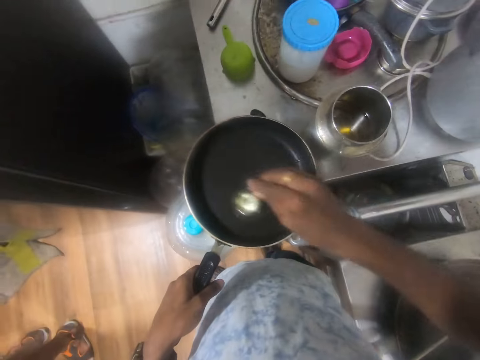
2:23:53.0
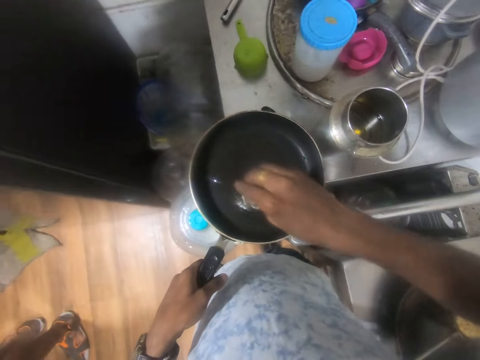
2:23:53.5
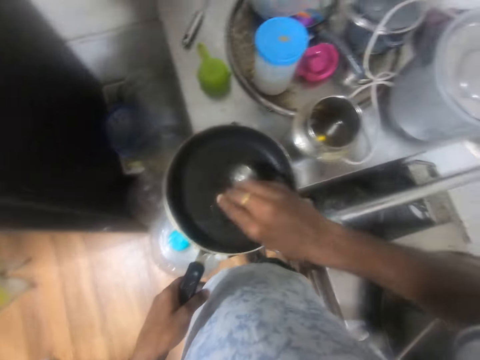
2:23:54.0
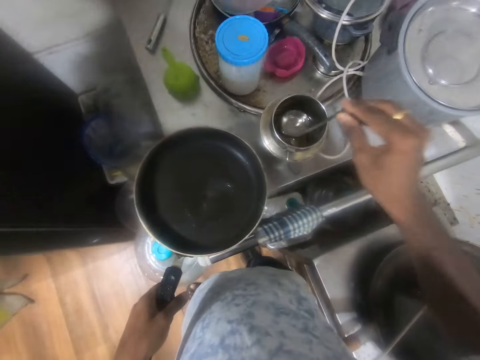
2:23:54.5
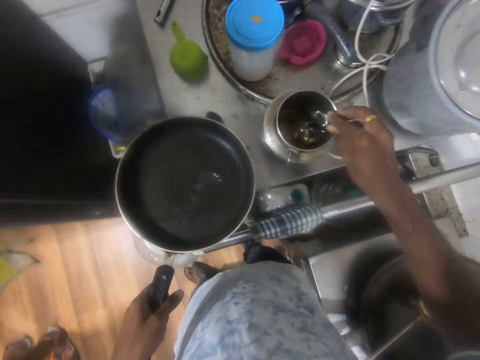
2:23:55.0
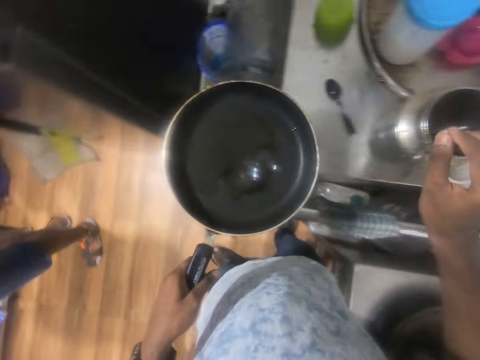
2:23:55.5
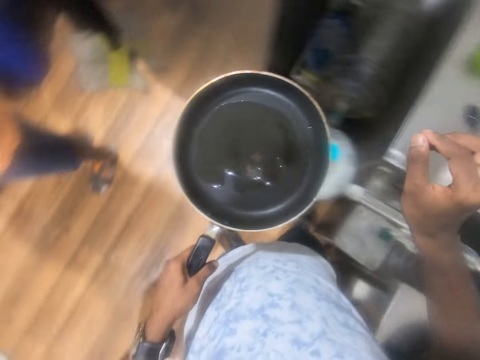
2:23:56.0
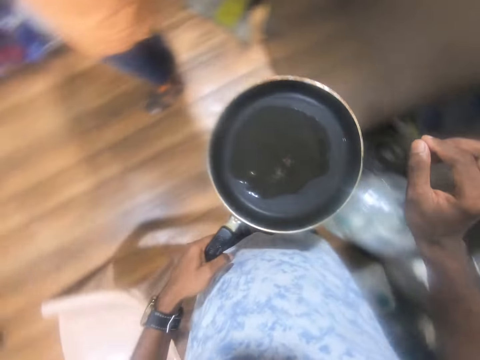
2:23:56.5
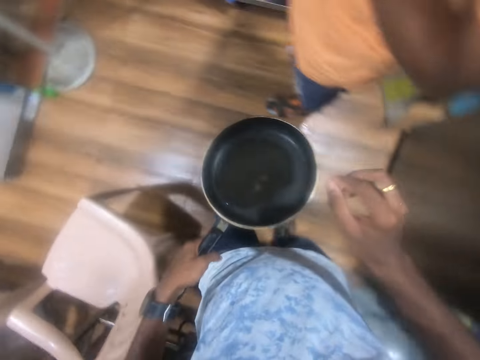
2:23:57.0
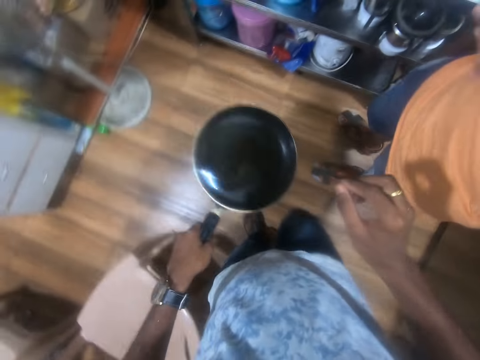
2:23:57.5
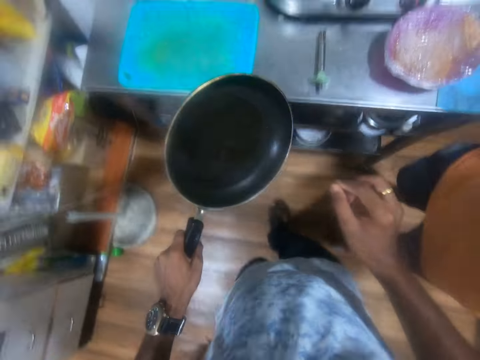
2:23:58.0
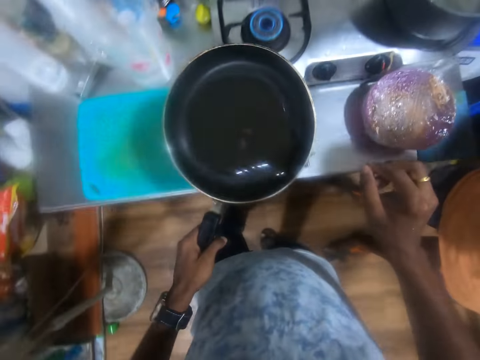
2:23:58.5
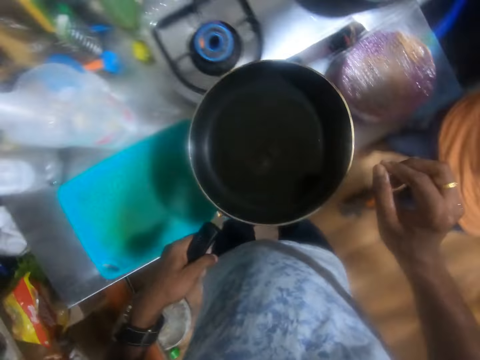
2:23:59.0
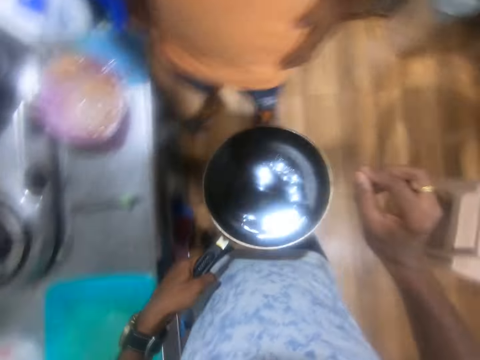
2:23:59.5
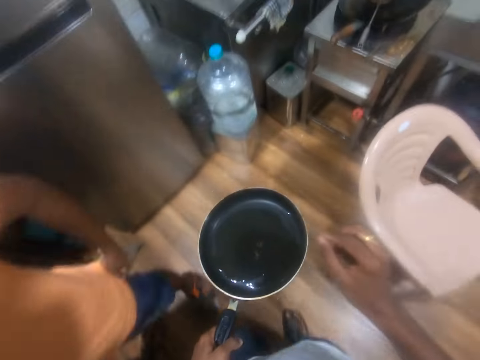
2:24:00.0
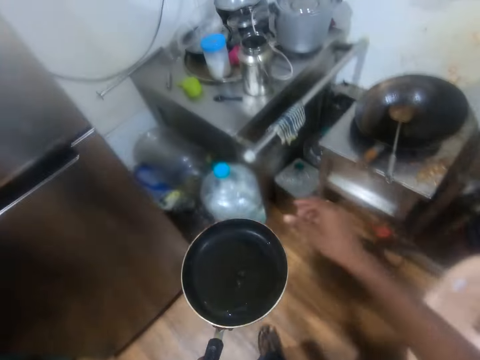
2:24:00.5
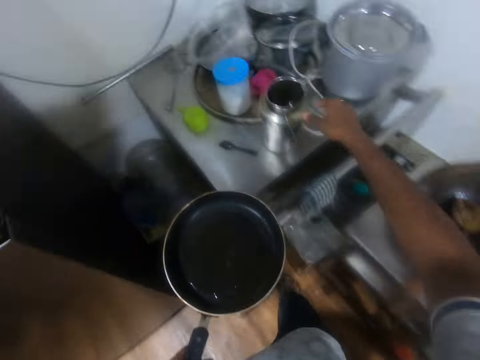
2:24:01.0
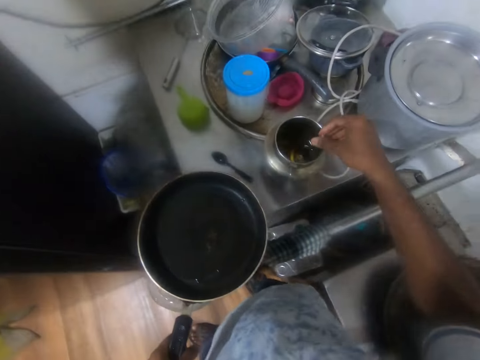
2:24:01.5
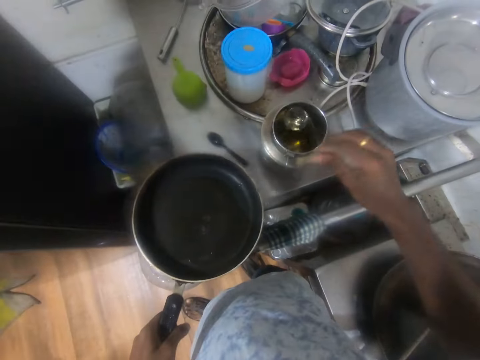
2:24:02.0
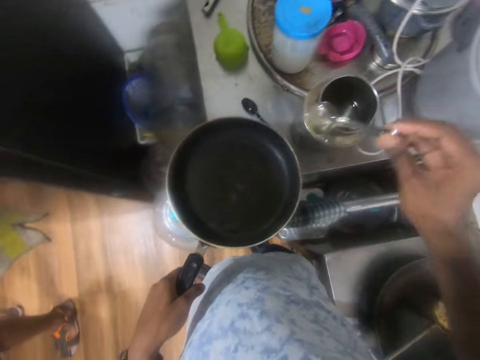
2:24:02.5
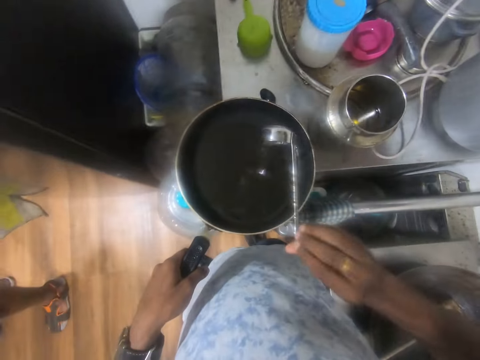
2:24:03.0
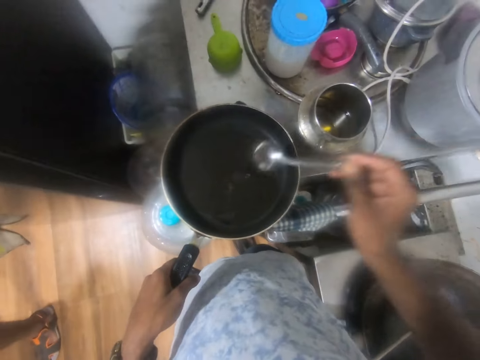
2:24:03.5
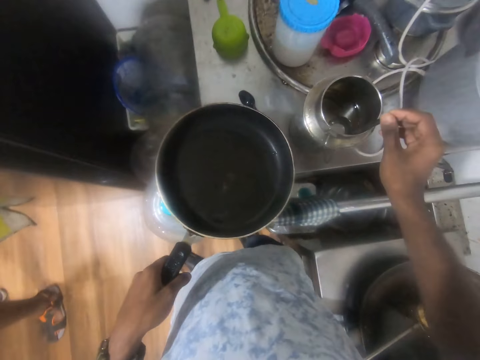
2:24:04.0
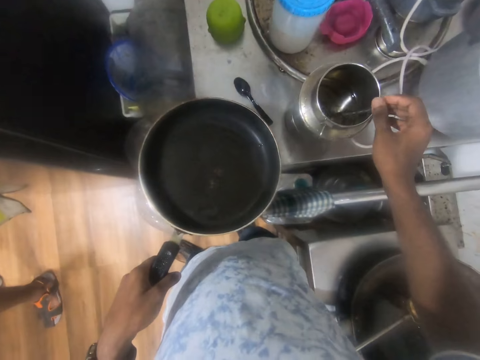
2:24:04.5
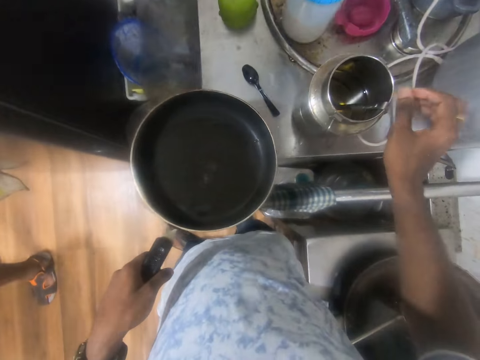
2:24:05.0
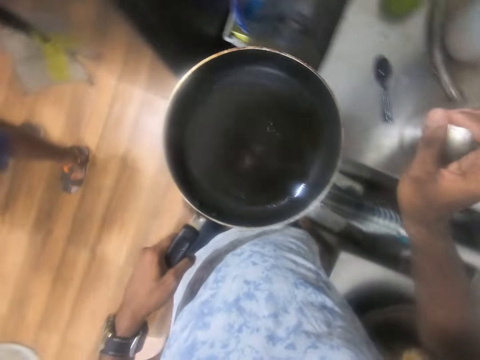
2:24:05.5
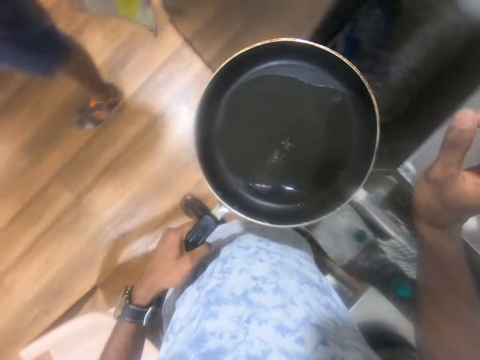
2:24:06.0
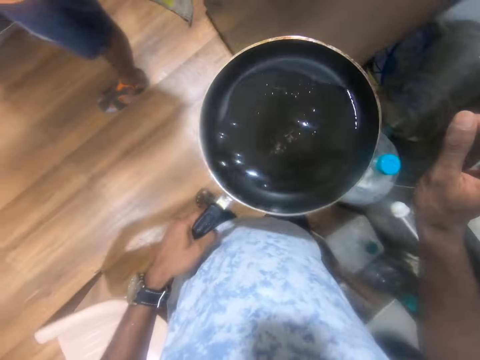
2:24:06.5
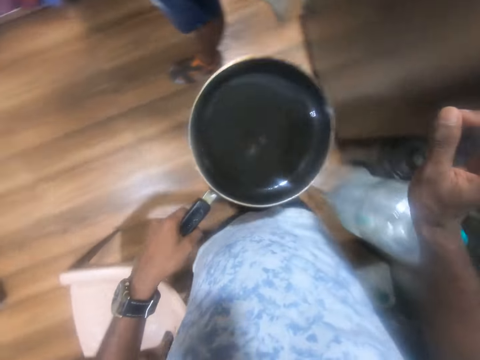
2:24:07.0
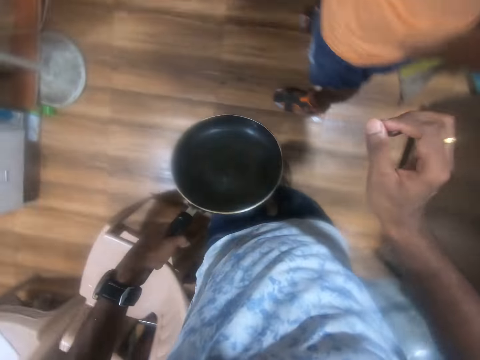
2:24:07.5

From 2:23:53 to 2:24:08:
The camera wearer pours oil into the frying pan in his left hand from the spoon in his right hand. He drops the spoon into the jar of oil on the steel table with his right hand. He moves the oil around the frying pan with his left hand. He picks up the spoon from the jar of oil on the steel table with his right hand. He pours oil into the frying pan in his left hand from the spoon in his right hand. He drops the spoon into the jar of oil on the steel table with his right hand. He moves the oil around the frying pan with his left hand.

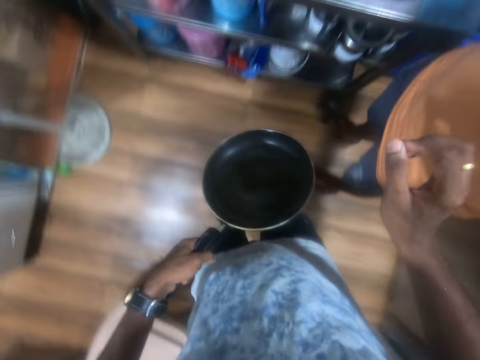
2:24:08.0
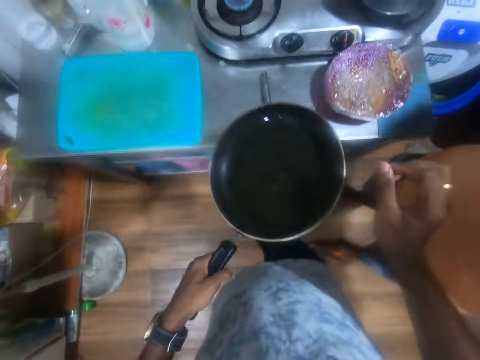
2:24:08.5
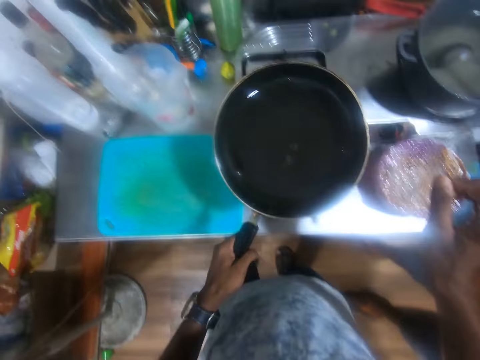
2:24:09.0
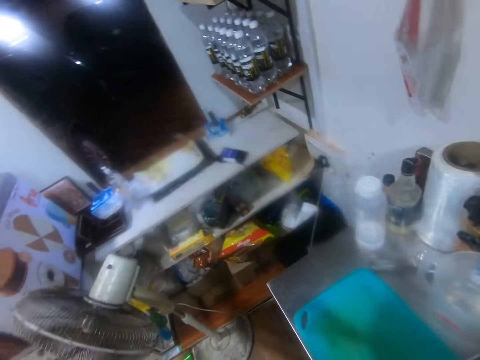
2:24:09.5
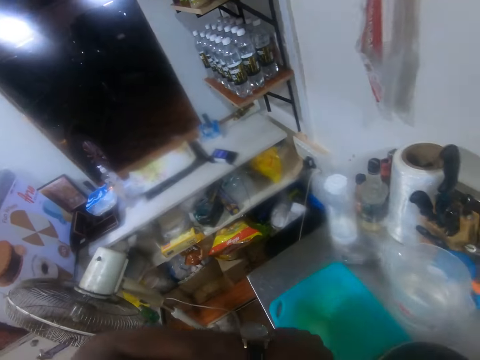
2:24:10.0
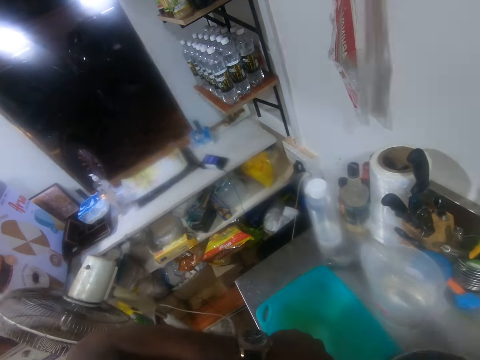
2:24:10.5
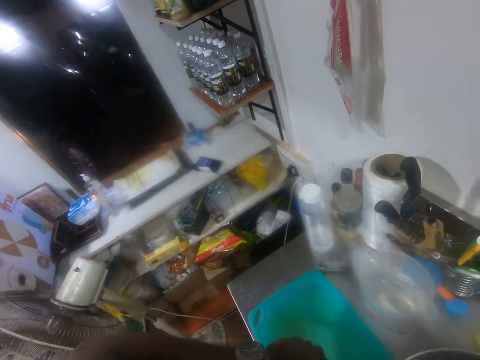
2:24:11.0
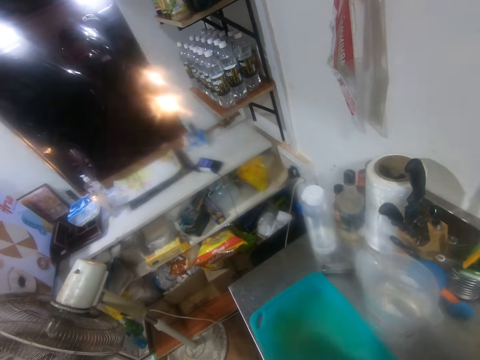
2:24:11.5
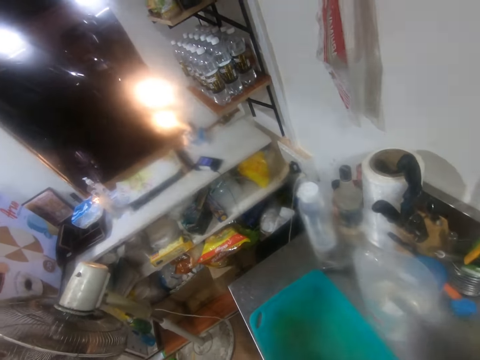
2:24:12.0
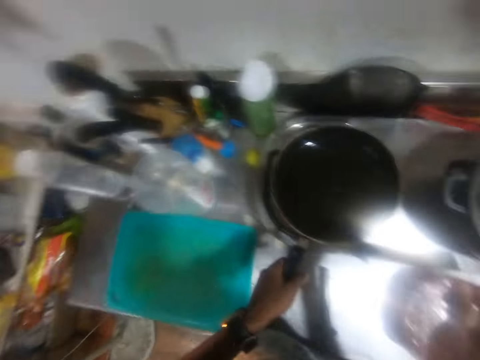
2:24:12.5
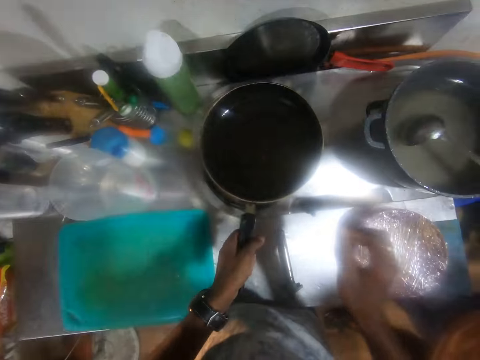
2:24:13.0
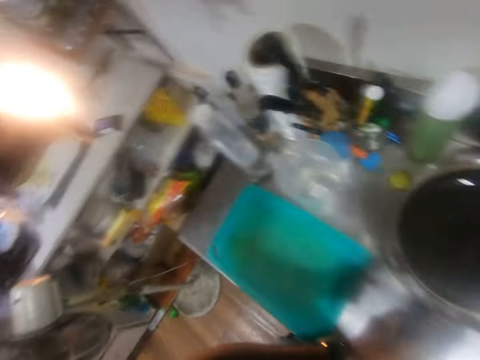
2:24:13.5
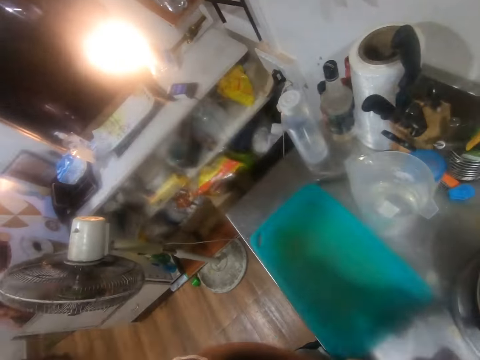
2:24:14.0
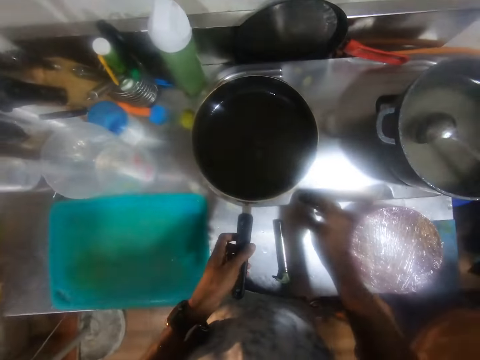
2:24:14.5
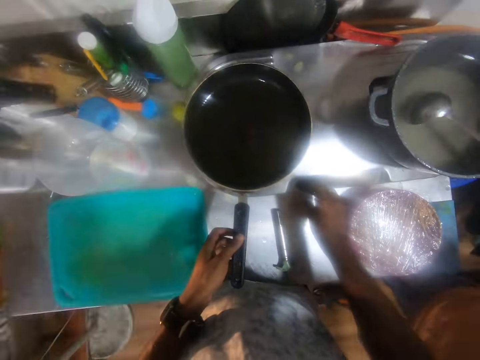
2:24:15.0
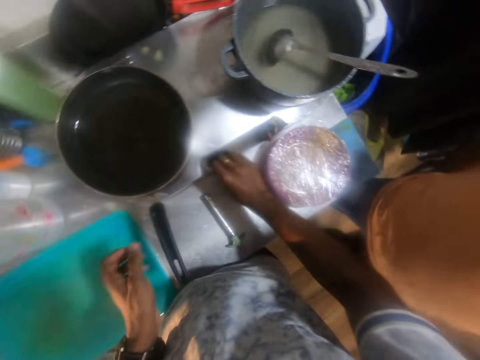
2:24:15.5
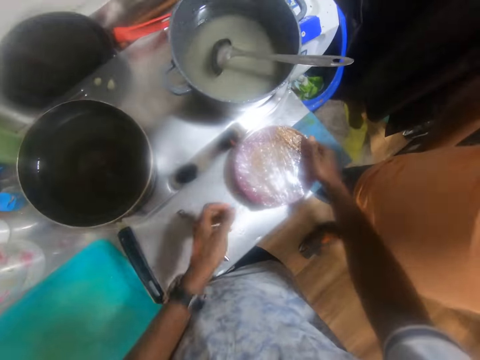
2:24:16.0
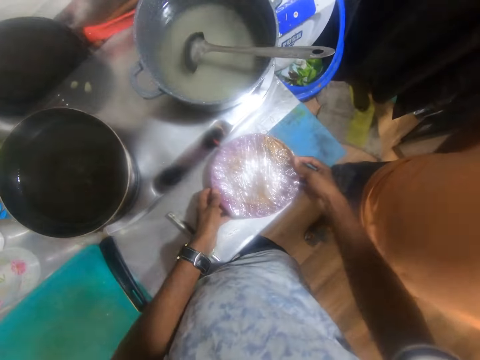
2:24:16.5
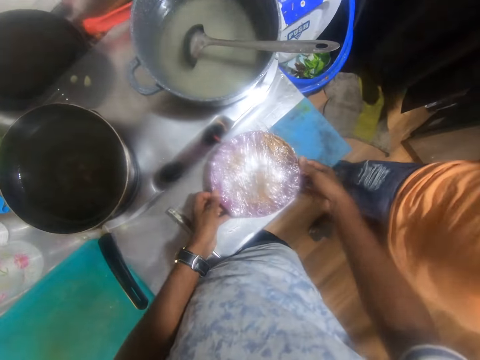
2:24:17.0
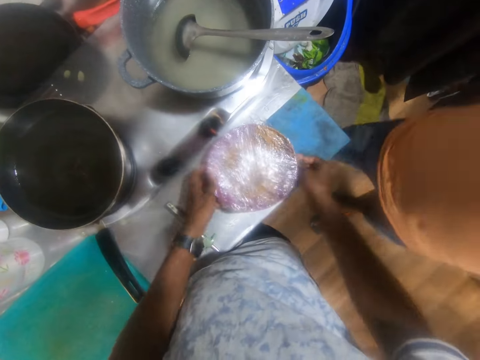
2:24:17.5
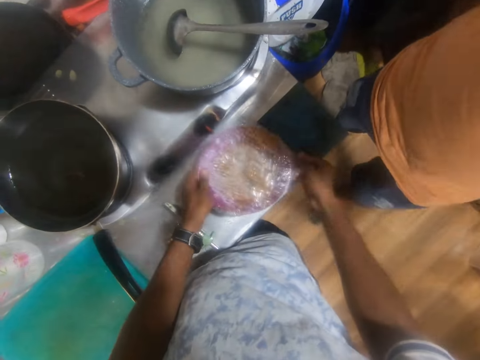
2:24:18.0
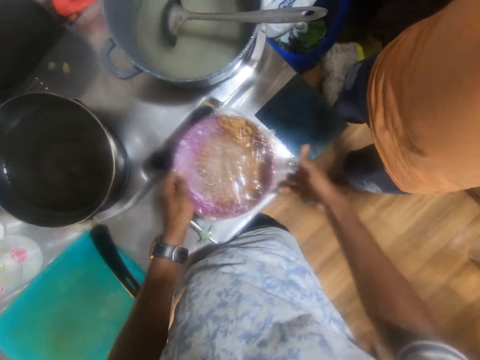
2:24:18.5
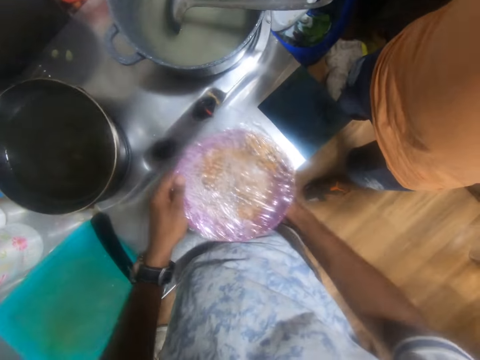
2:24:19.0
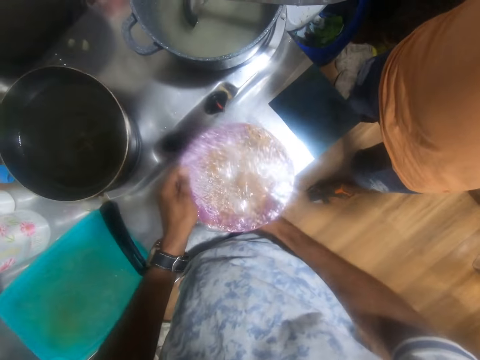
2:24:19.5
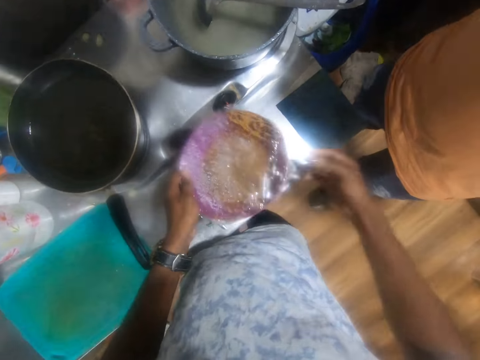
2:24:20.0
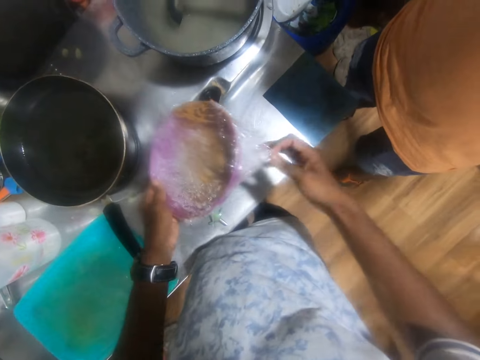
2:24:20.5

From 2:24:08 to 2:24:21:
The camera wearer places the frying pan on the burner of the gas cooker with his left hand. He operates the knob of the gas cooker with his right hand. He holds a plate on the kitchen counter with his right hand. He holds the plate on the kitchen counter with both hands. He removes the plastic wrap from the plate on the kitchen counter with both hands. He lifts the plate from the kitchen counter with his left hand. He removes the plastic wrap from the plate in his left hand with his right hand.
